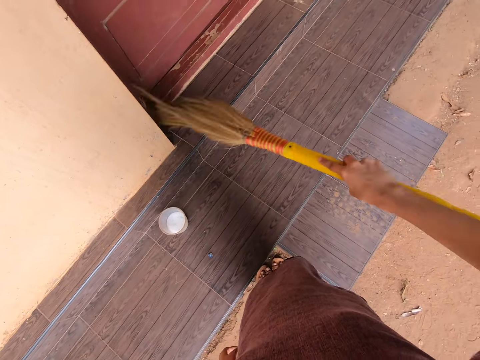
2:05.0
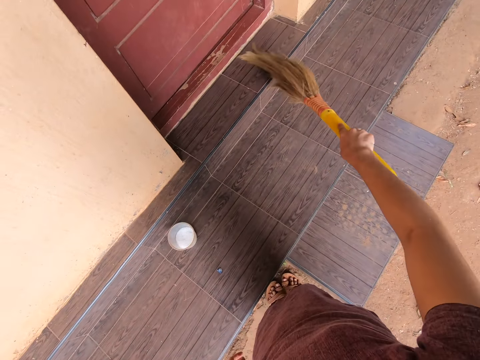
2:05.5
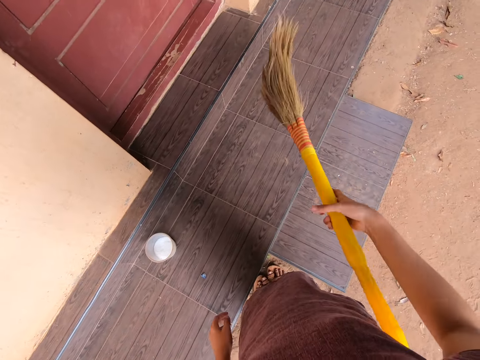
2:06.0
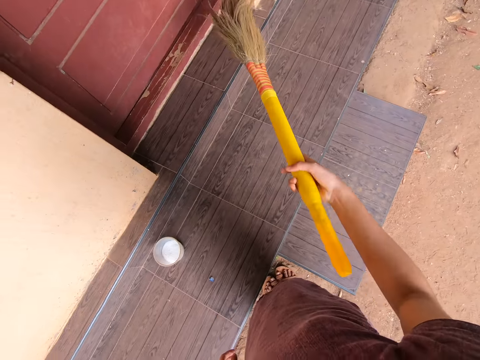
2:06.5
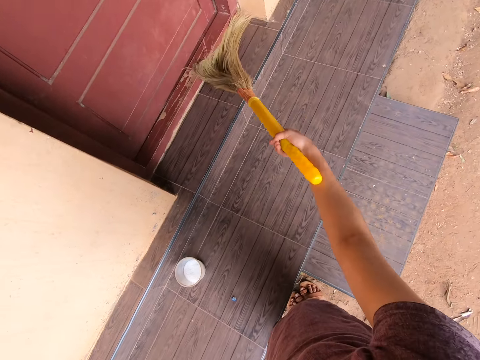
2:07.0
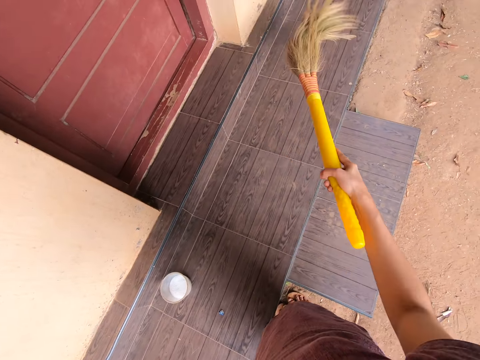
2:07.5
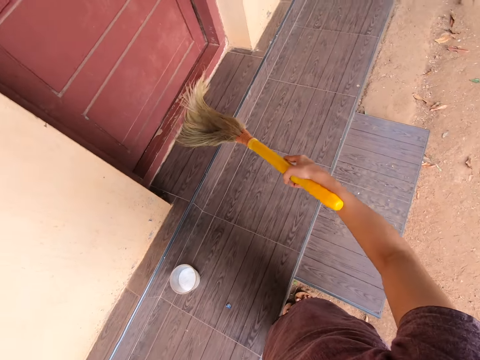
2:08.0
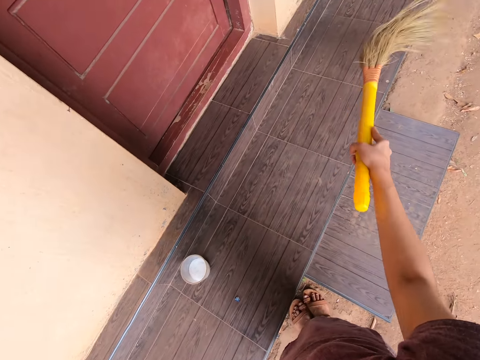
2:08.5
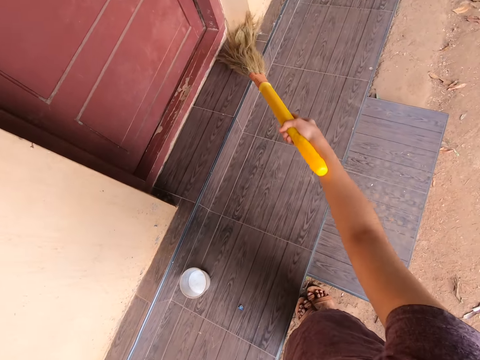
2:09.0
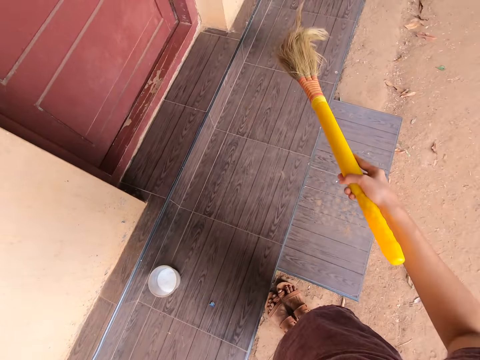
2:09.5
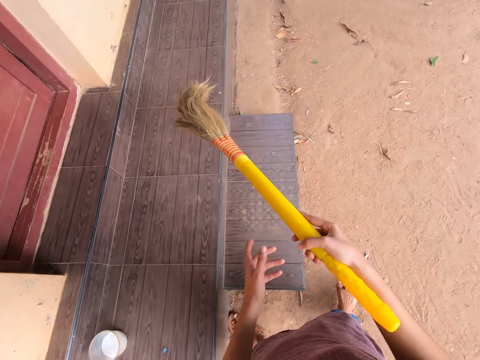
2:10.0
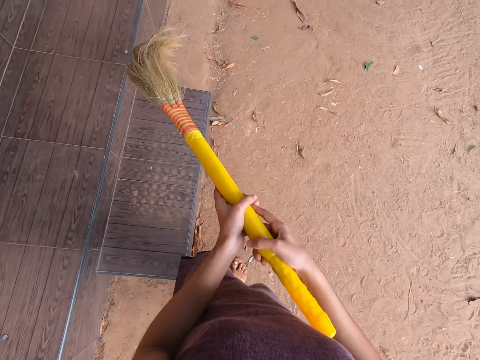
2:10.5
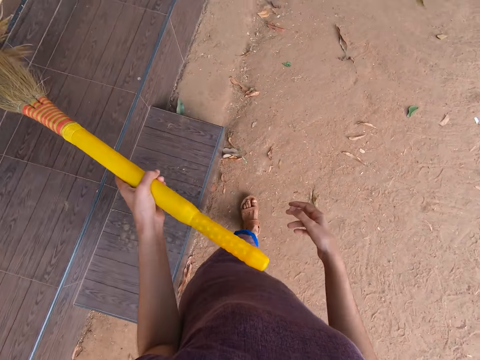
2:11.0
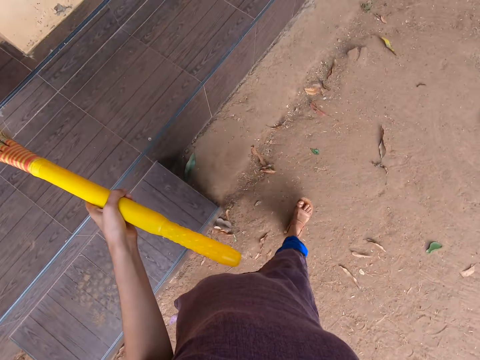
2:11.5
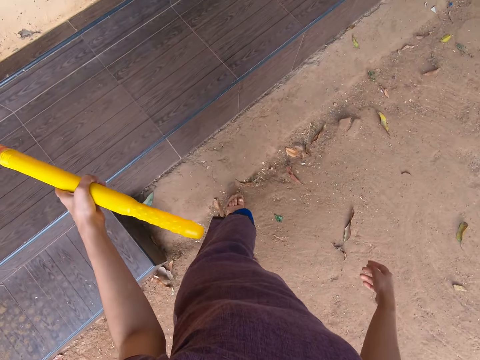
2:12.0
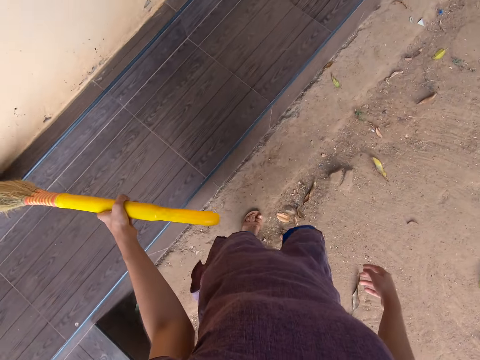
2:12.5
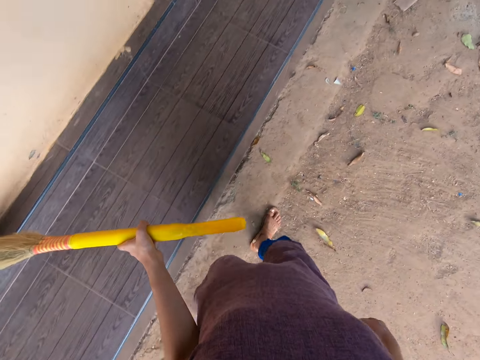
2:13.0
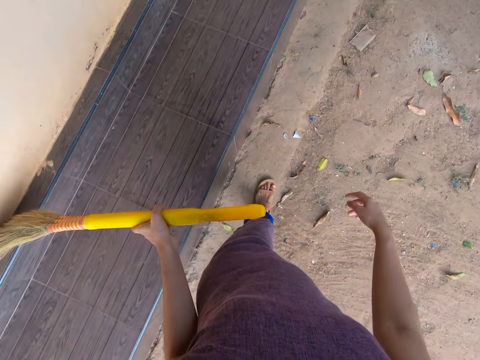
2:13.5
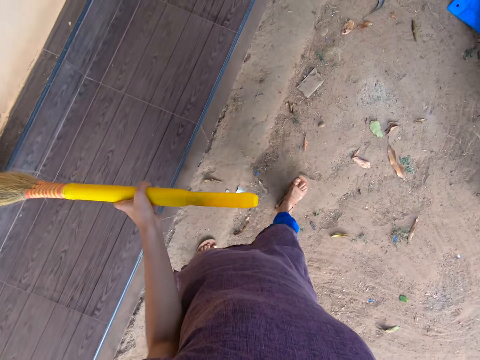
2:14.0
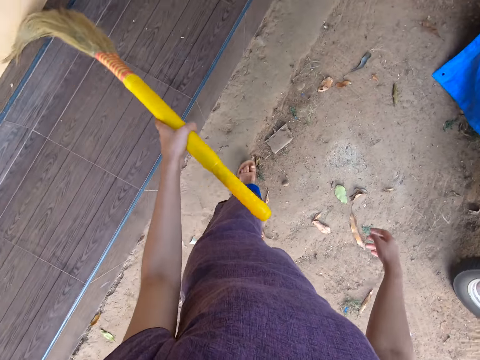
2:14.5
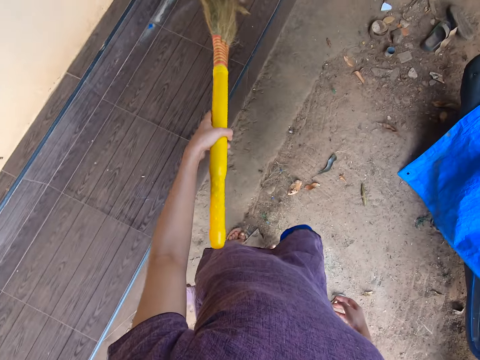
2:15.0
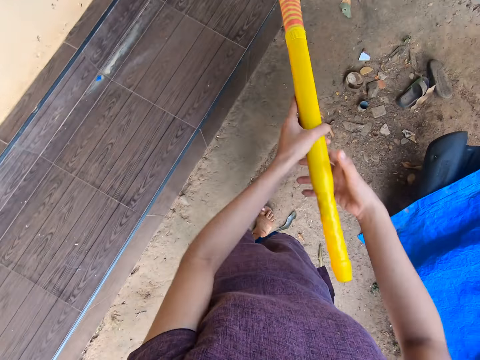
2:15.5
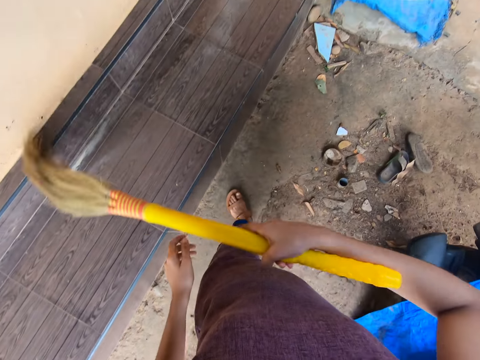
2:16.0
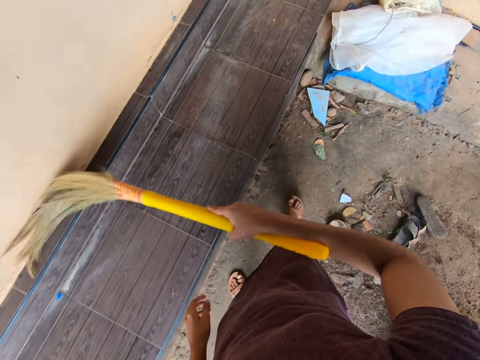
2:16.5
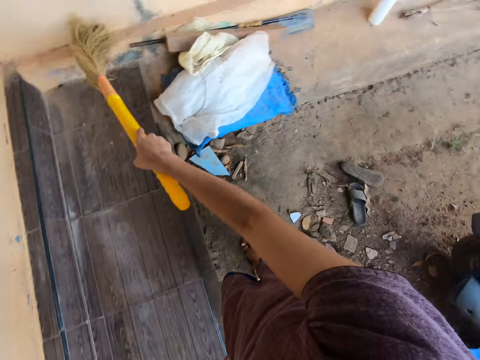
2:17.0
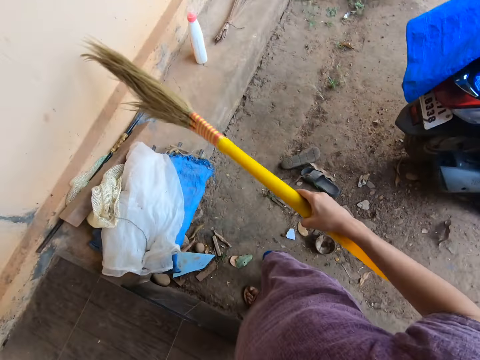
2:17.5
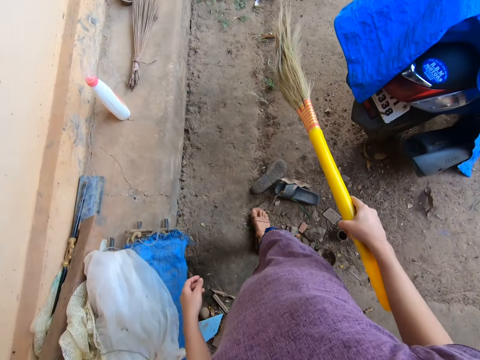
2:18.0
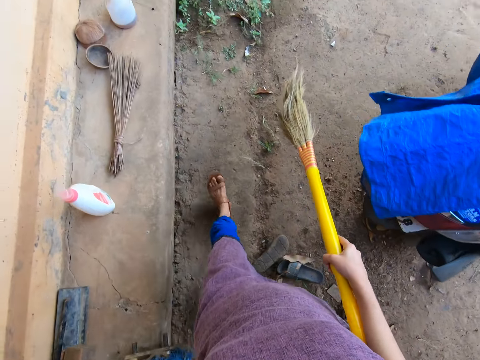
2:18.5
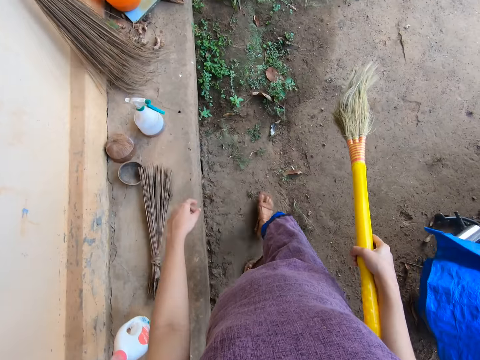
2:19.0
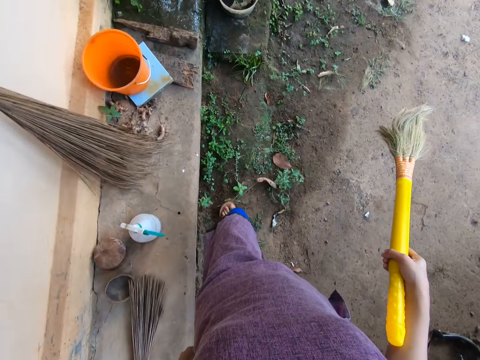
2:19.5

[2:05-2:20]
The camera wearer transfers the broom from her right hand to her left hand. She steps forward. She brushes the wall of the house with the long broom in her left hand. She transfers the long broom from her left hand to her right hand. She brushes the wall of the house with the long broom in her right hand. She walks about outside the house.

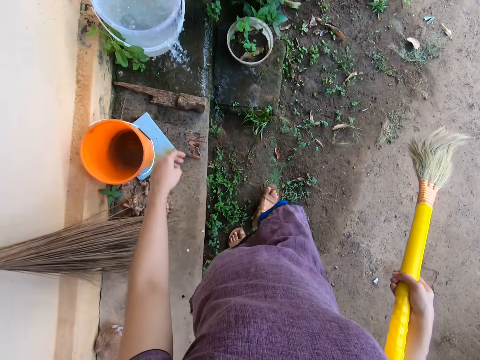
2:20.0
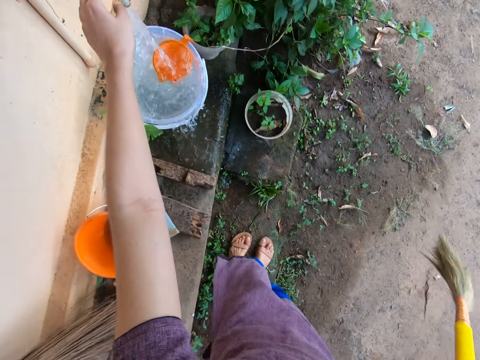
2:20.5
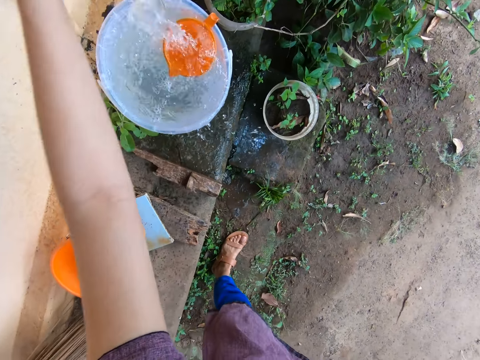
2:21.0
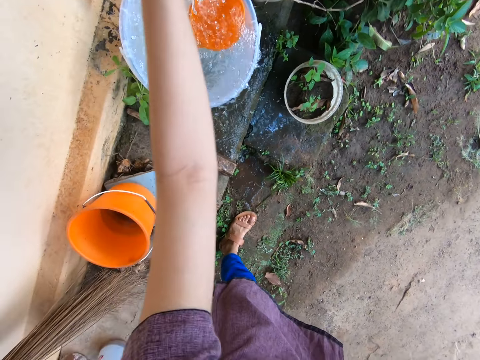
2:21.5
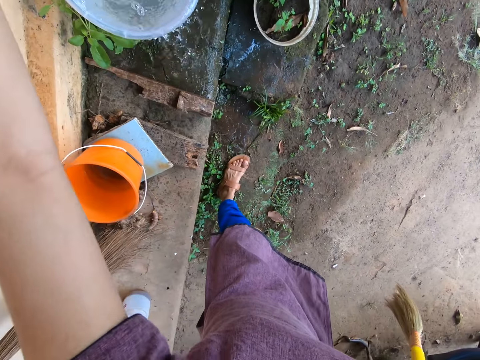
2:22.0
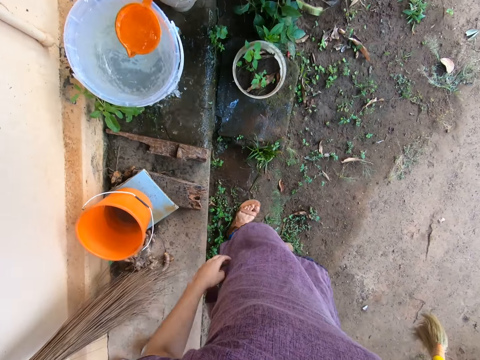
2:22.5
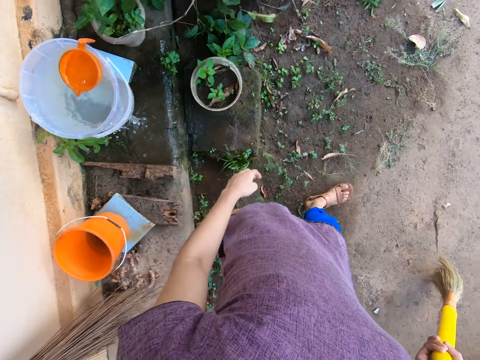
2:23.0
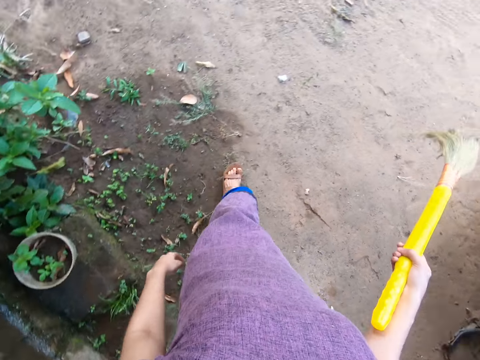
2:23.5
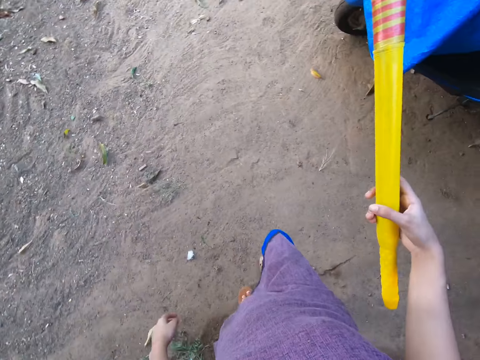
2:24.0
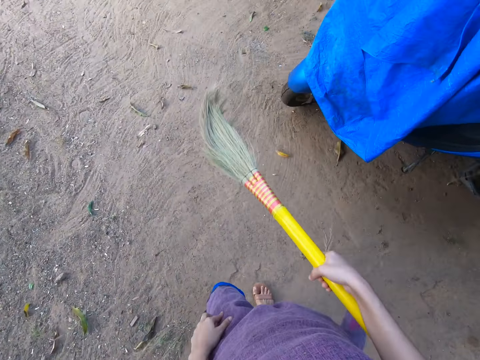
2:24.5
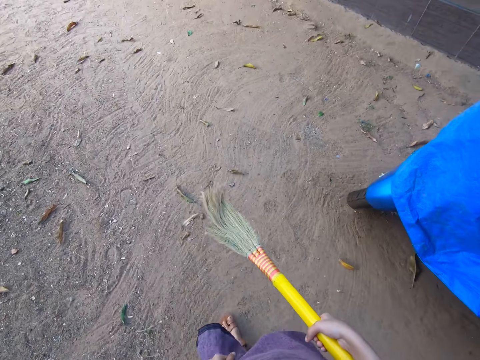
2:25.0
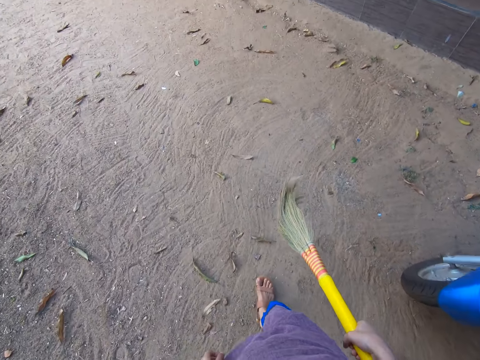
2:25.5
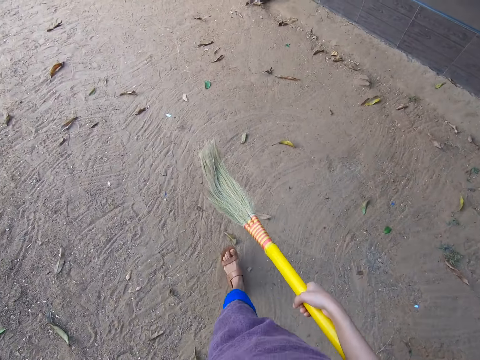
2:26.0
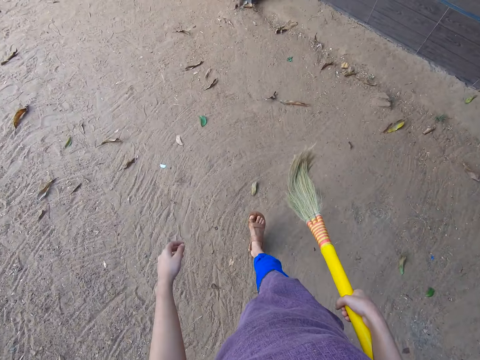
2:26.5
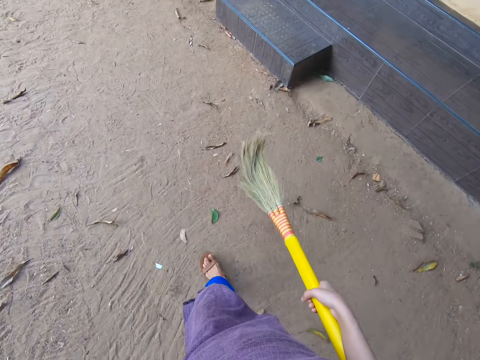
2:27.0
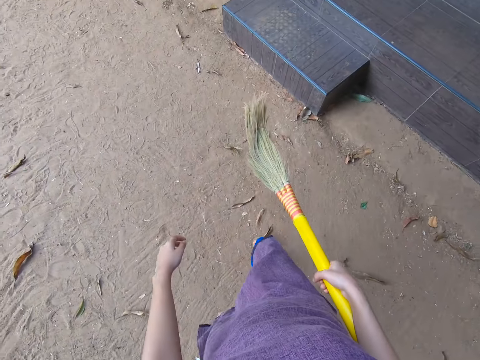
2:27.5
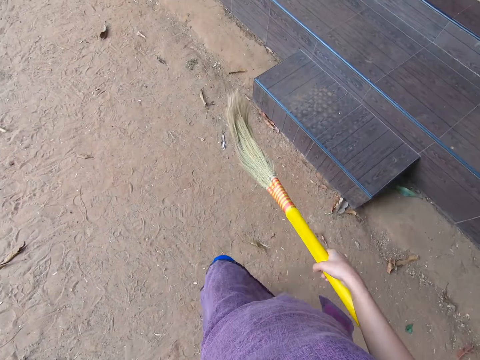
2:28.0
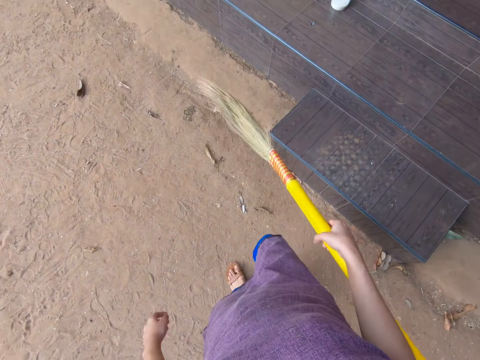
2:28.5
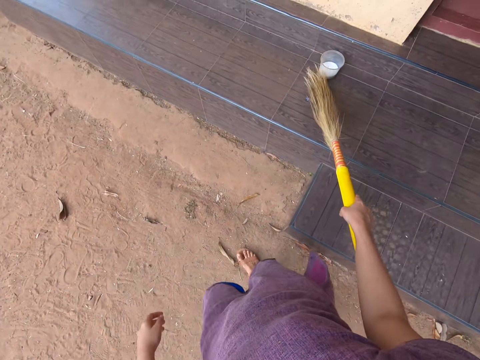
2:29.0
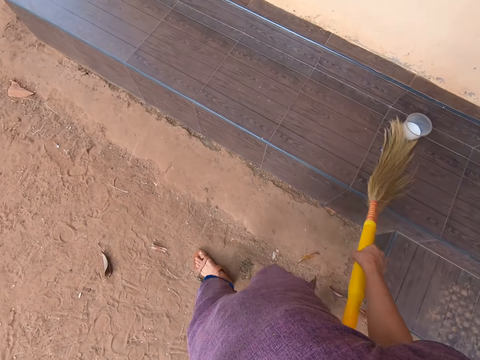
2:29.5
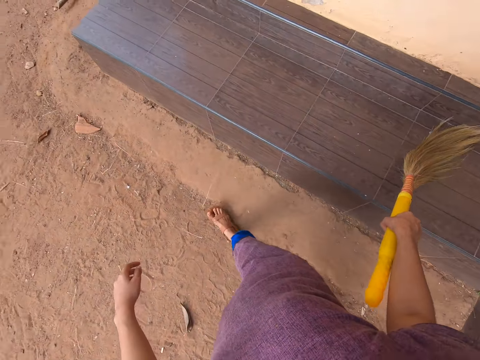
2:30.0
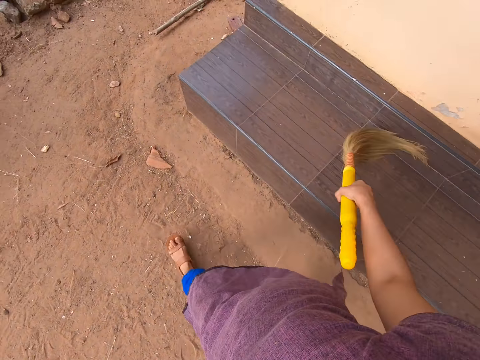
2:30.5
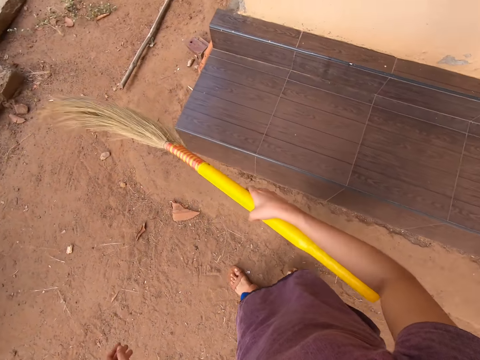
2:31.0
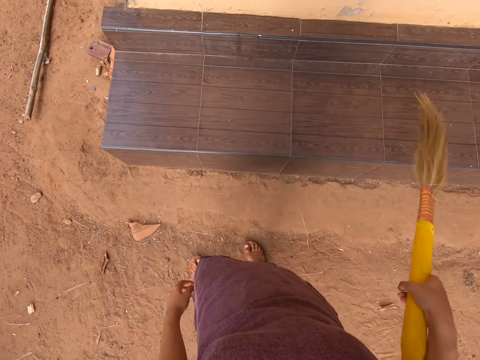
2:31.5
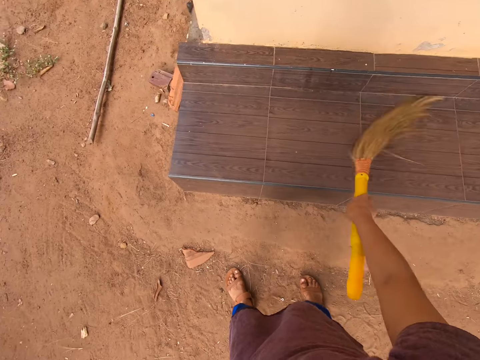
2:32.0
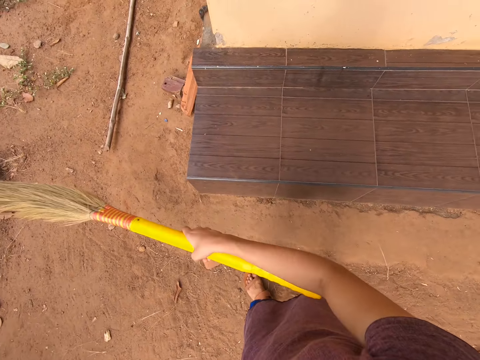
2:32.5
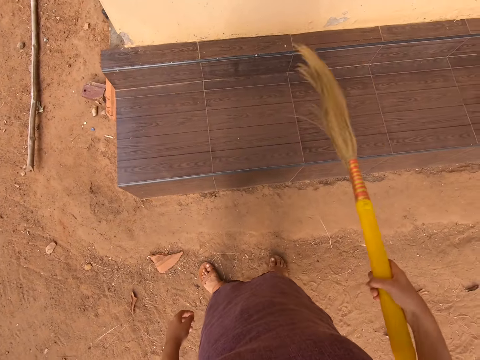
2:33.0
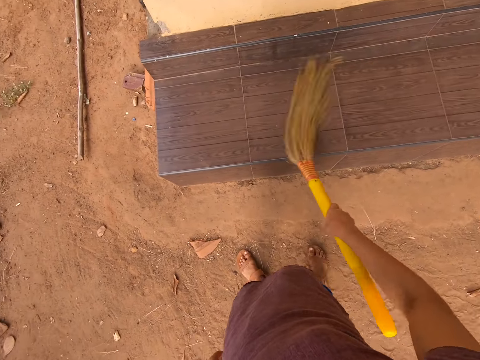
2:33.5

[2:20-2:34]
The camera wearer turns off the tap with her left hand. She walks about outside the house. She brushes the doorstep of the house with the long broom in her right hand.
